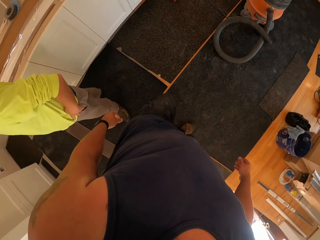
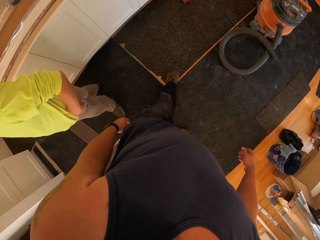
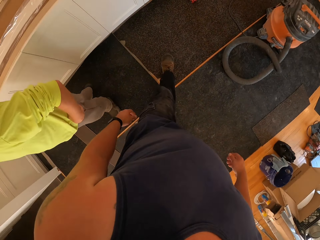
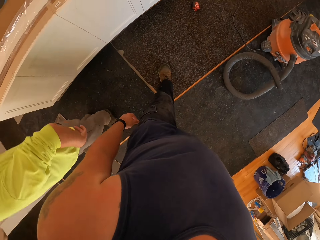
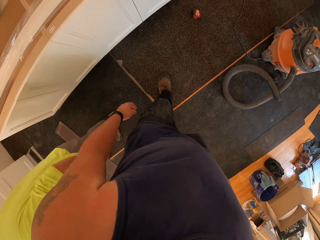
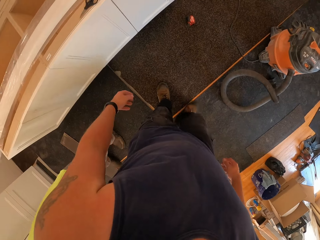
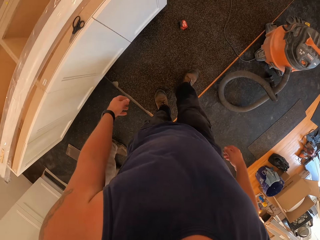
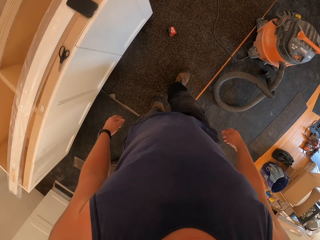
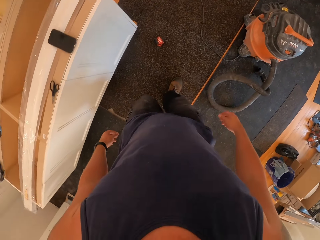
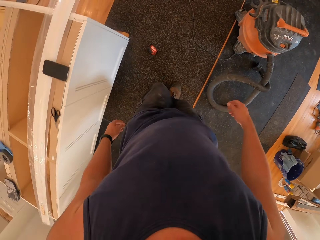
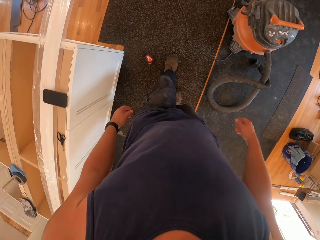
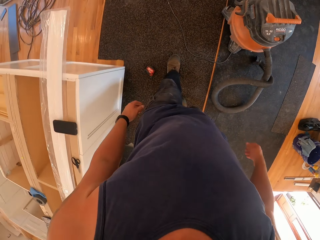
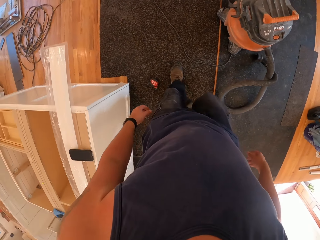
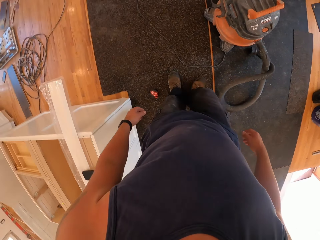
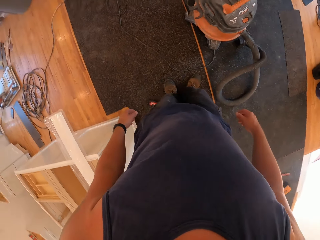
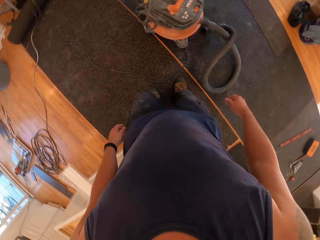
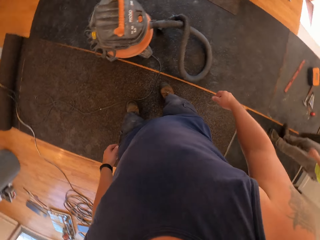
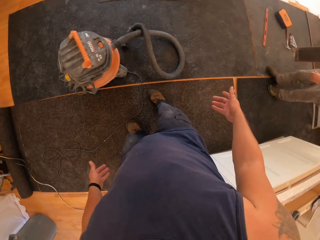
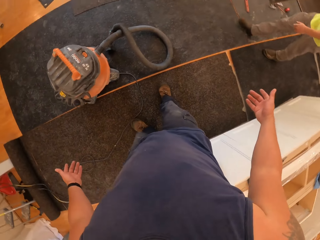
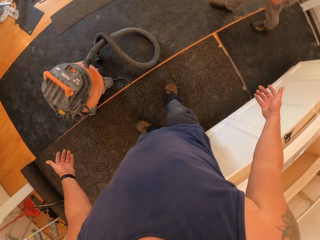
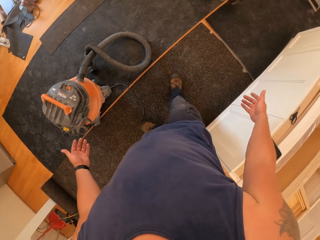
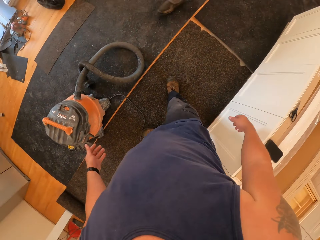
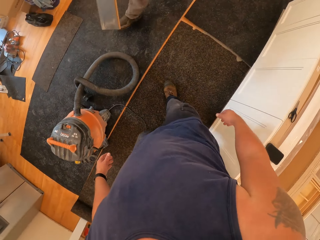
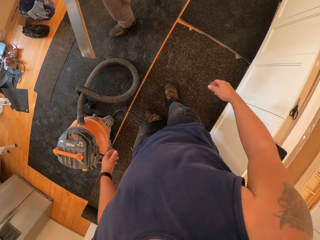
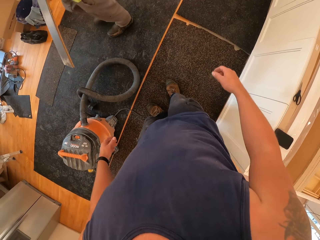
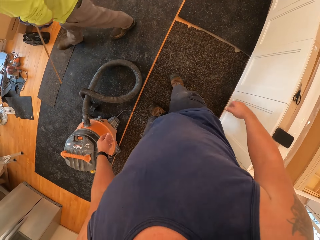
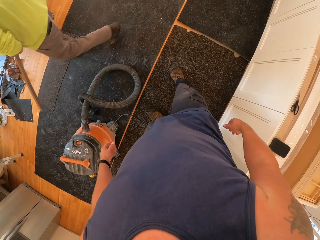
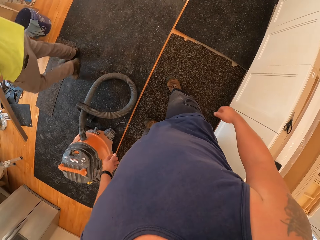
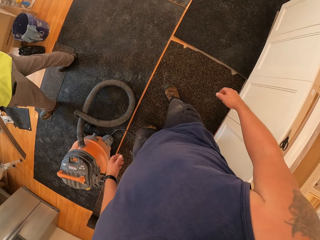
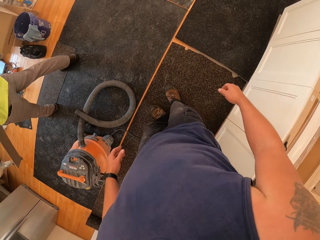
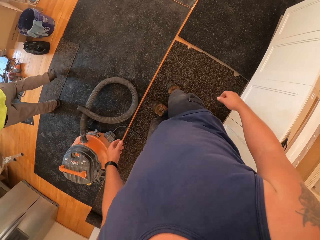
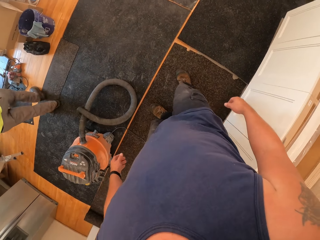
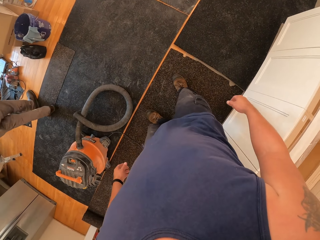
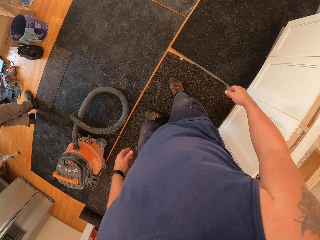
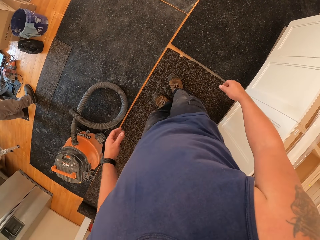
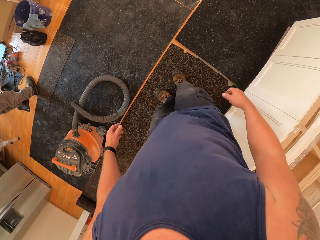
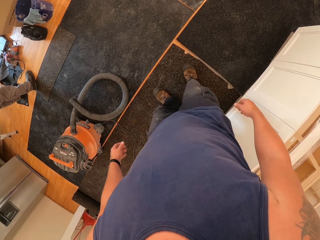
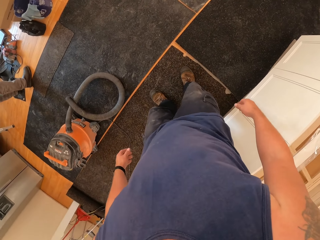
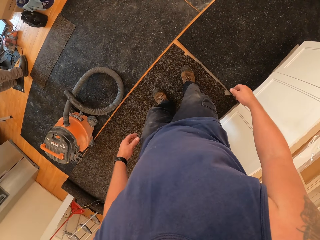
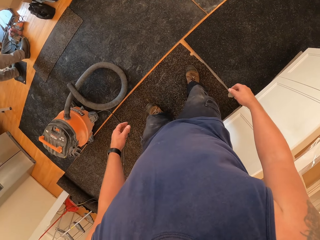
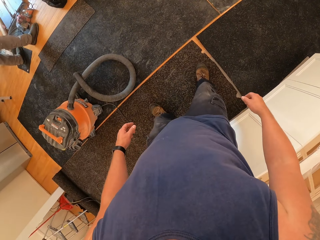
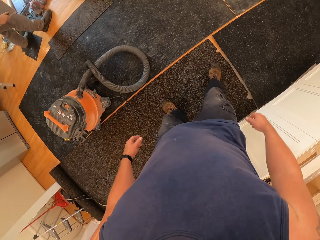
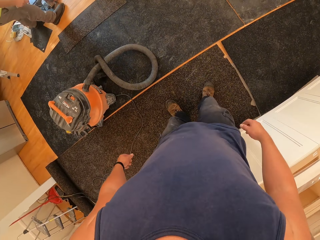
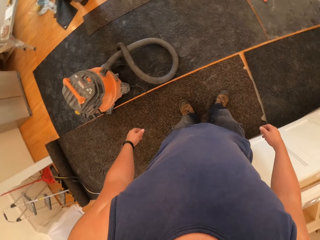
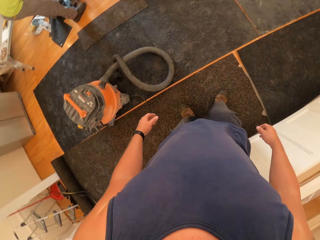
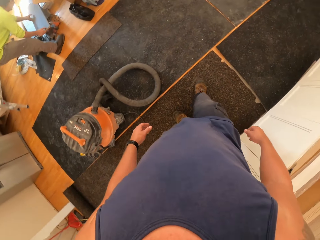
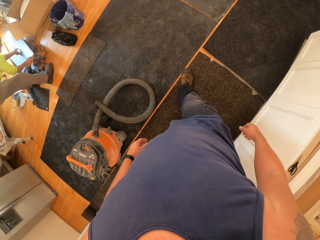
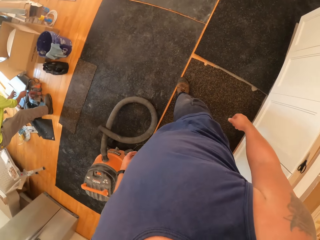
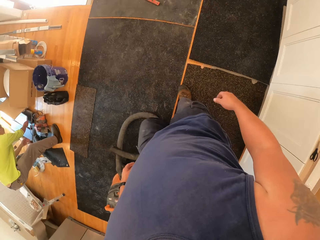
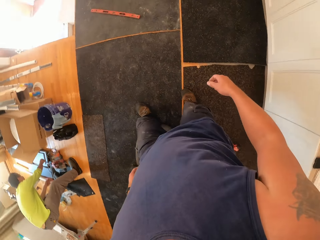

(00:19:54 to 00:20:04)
A man carries the tile.

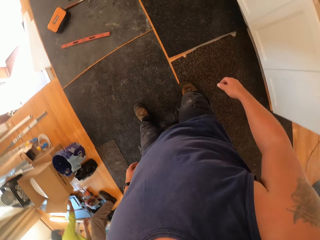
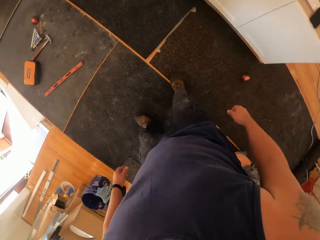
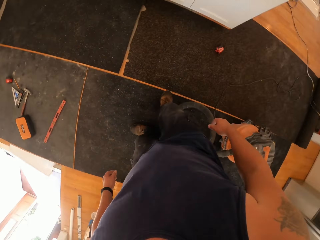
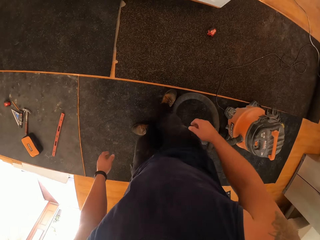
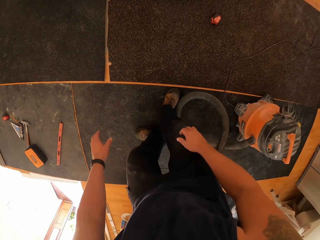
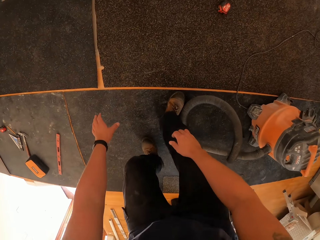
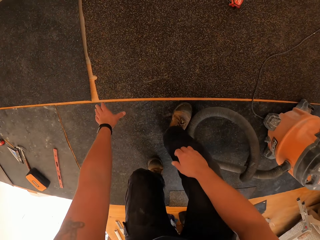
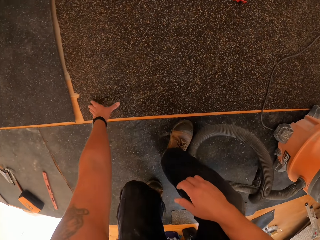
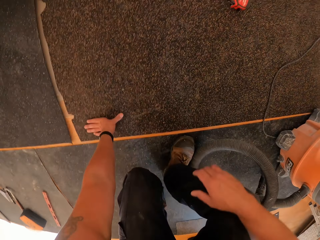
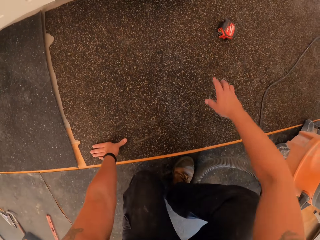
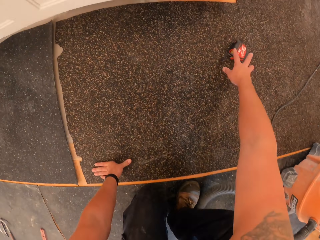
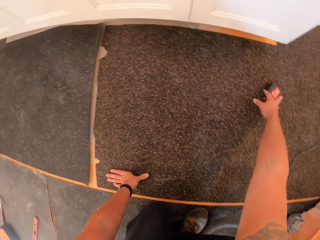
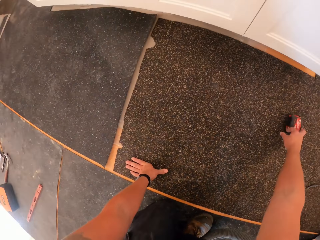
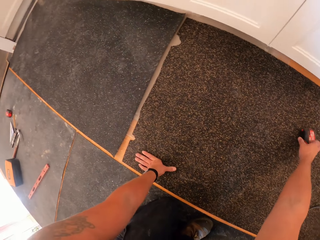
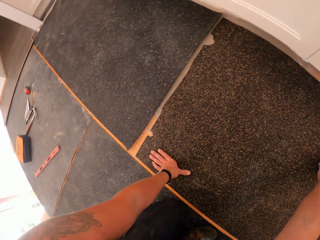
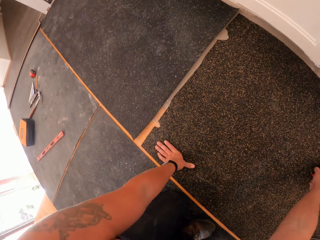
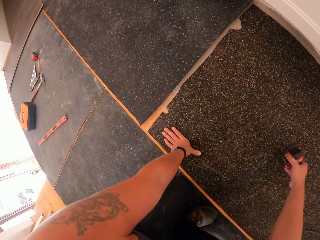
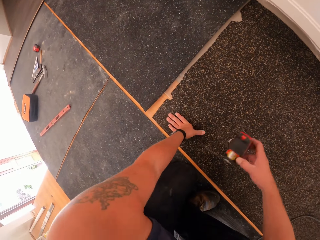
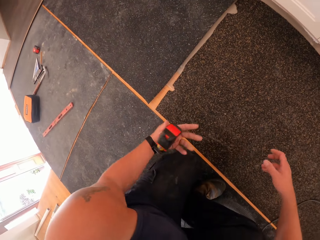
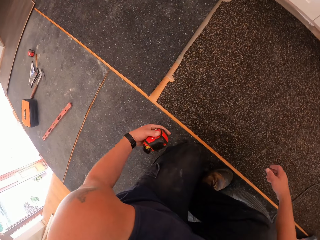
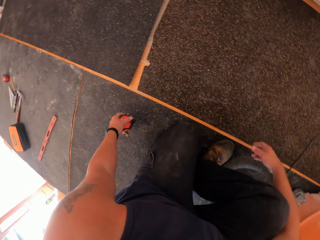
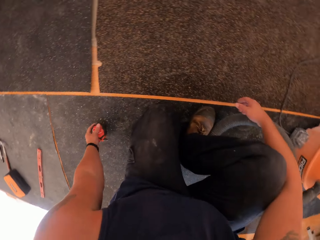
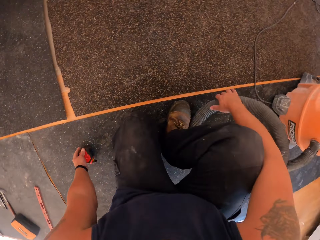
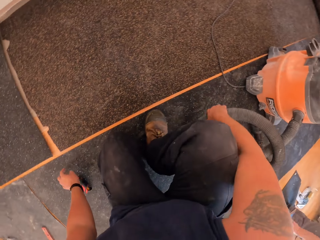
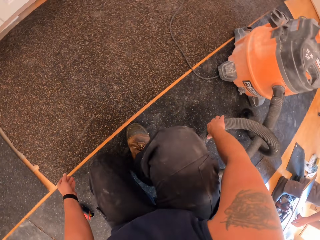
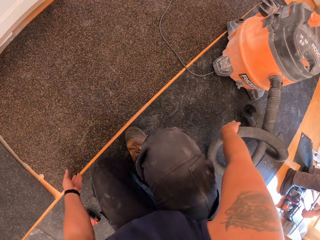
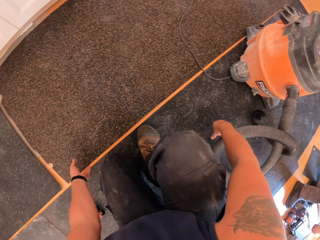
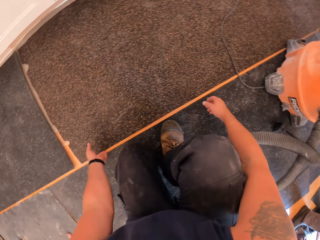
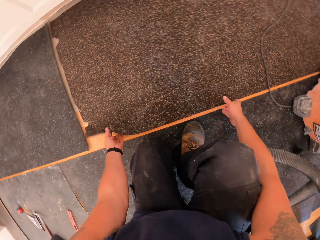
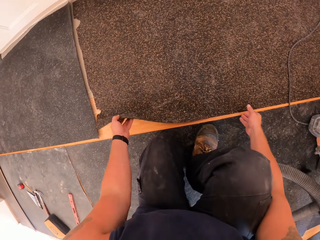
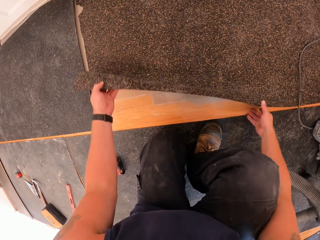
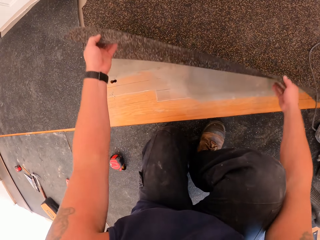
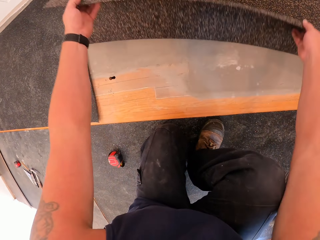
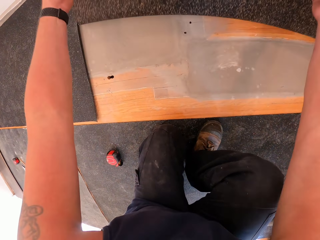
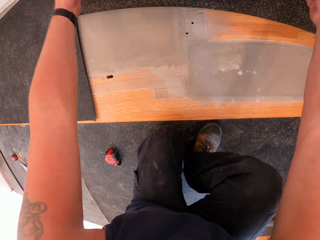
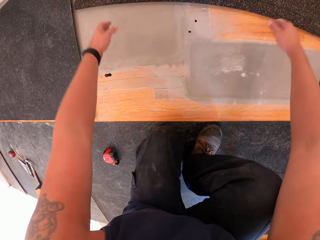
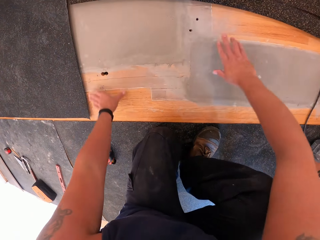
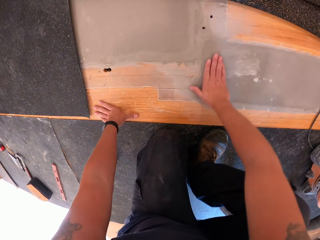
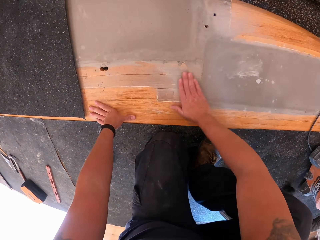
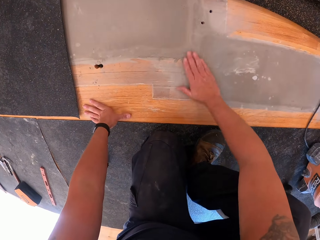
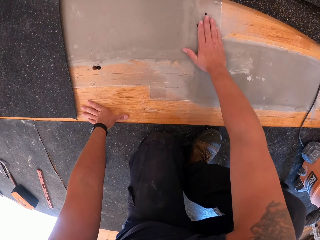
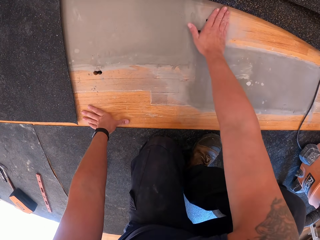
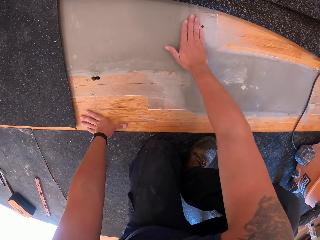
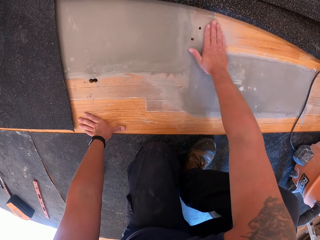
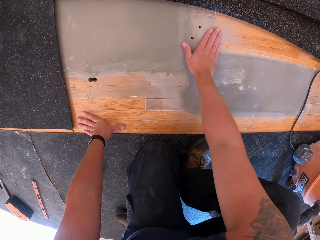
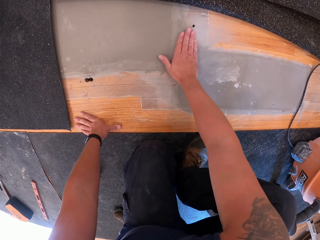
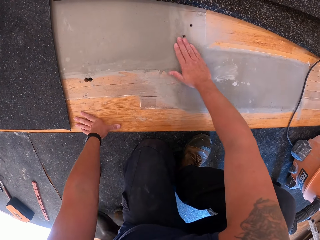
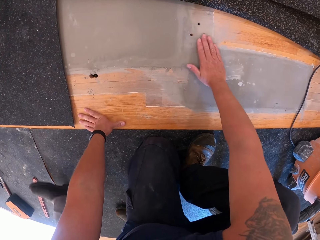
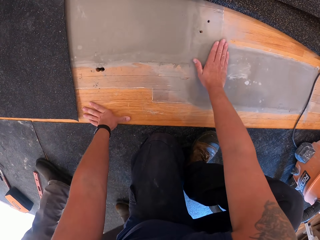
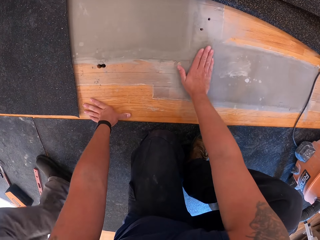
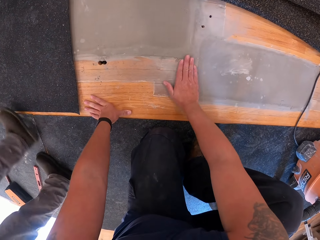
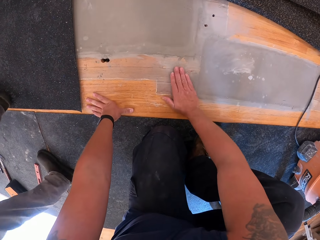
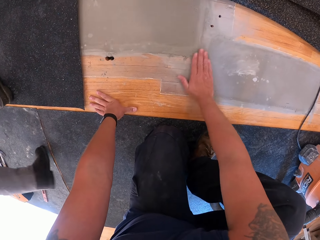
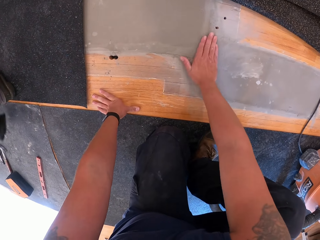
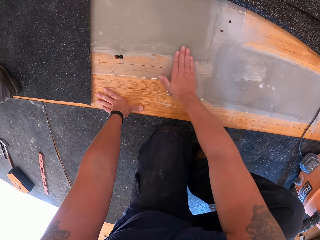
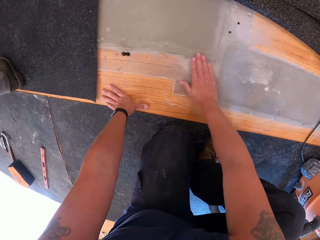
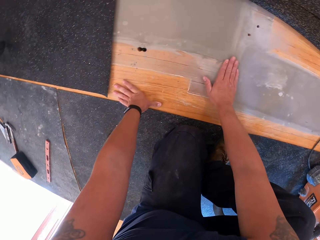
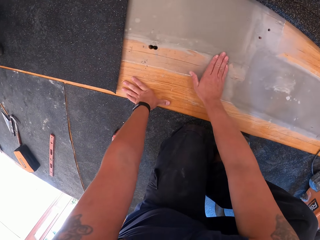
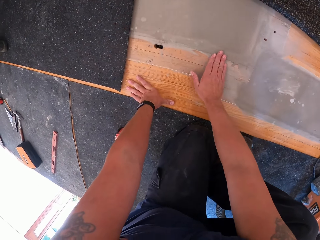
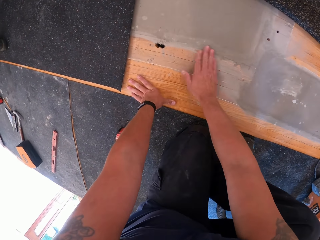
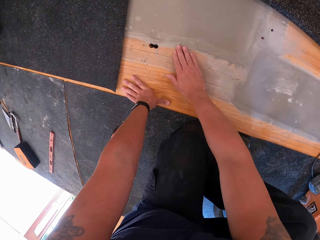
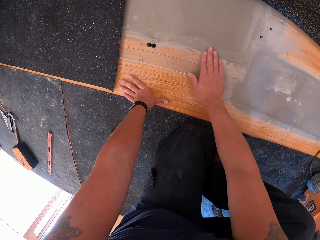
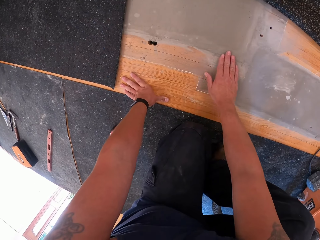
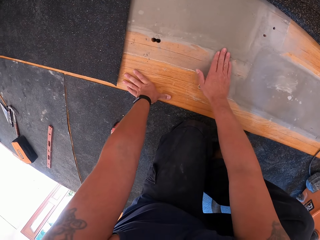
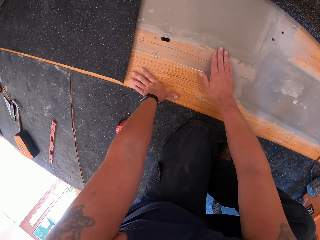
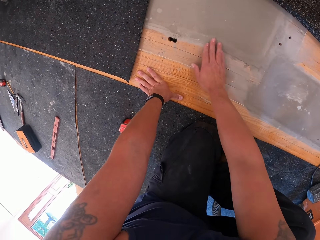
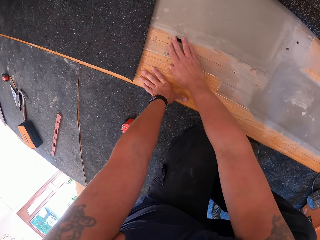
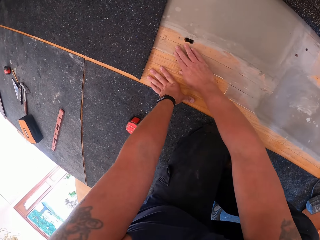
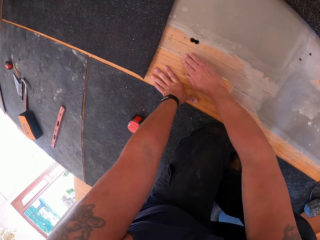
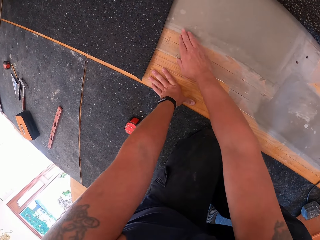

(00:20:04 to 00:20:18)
The camera wearer squats. They pick the retractable tape or tape measure from the floor board with the right hand. They pass the retractable tape to the left hand. They place the tape measure on the floor and move the vacuum cleaner. They remove a floor cover or mat from the floor board with both hands. They drop the mat. They rub the floor board with the right hand. The man walks around the room and walks past the camera wearer.
